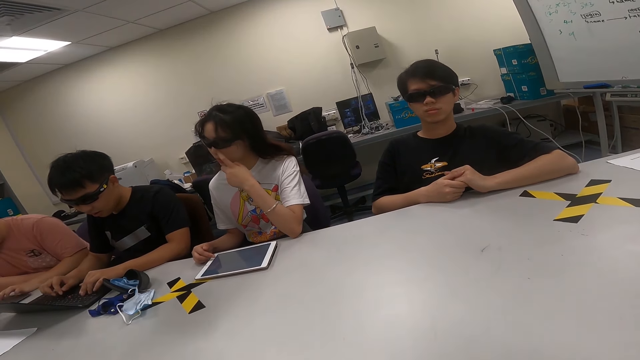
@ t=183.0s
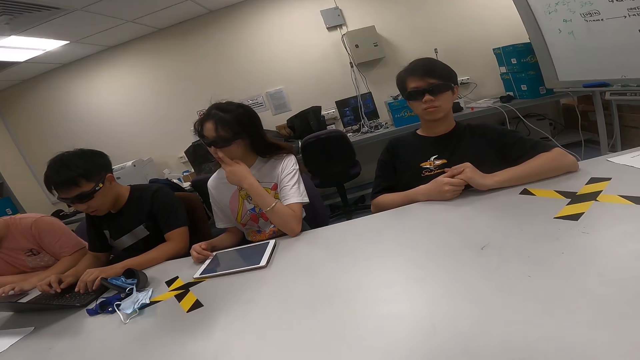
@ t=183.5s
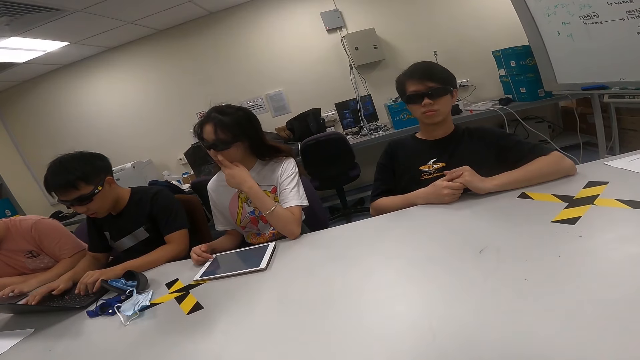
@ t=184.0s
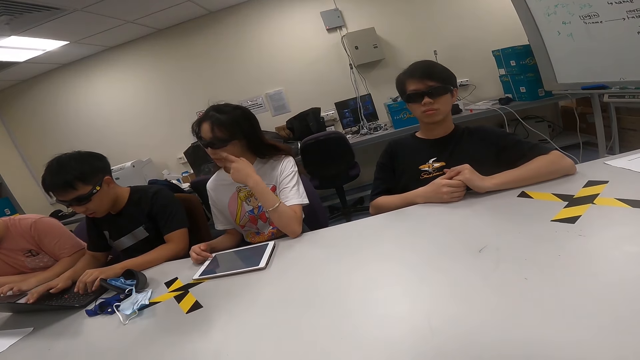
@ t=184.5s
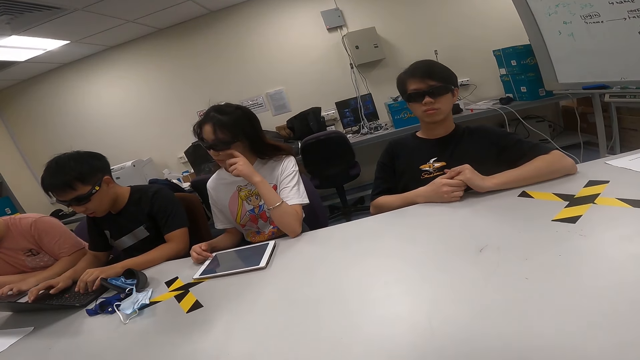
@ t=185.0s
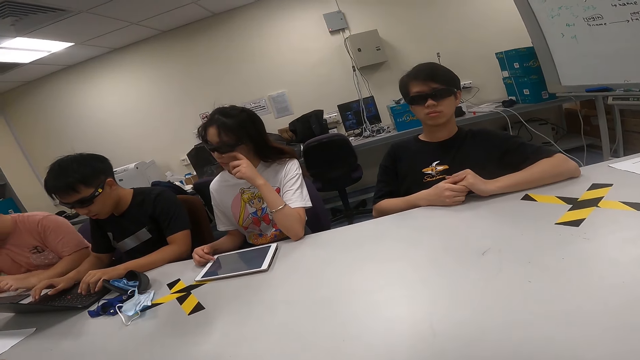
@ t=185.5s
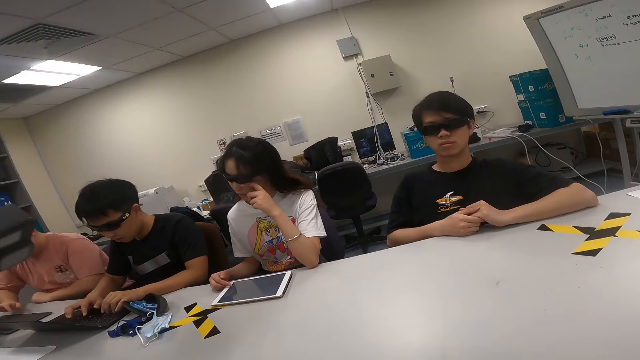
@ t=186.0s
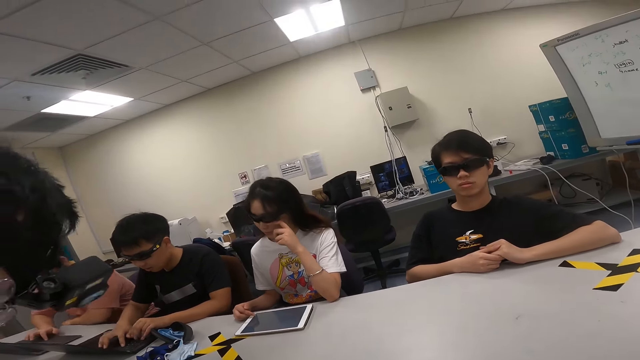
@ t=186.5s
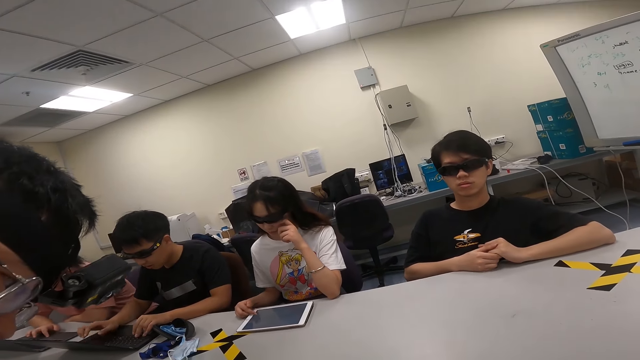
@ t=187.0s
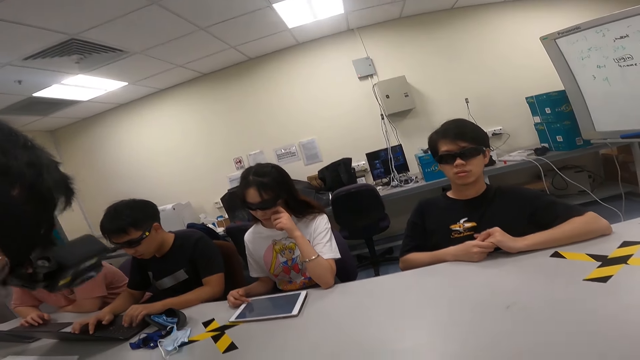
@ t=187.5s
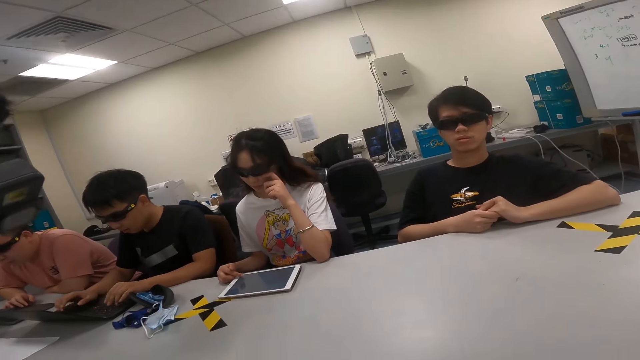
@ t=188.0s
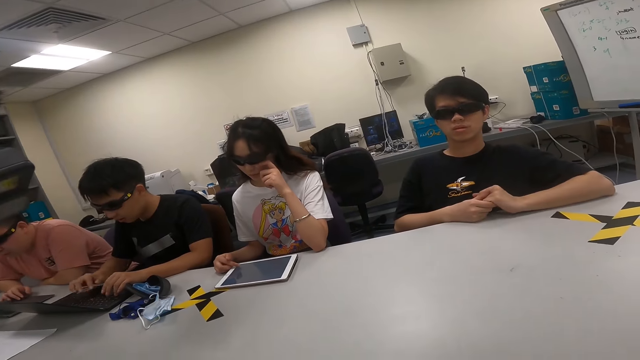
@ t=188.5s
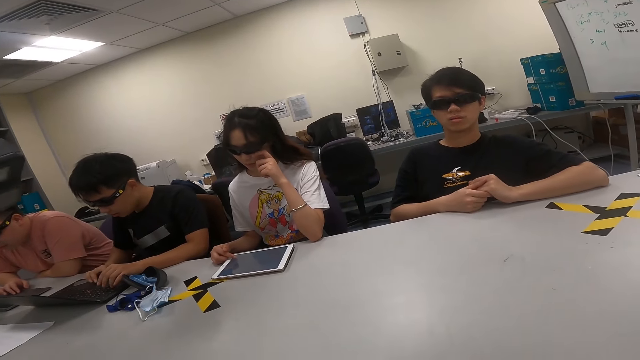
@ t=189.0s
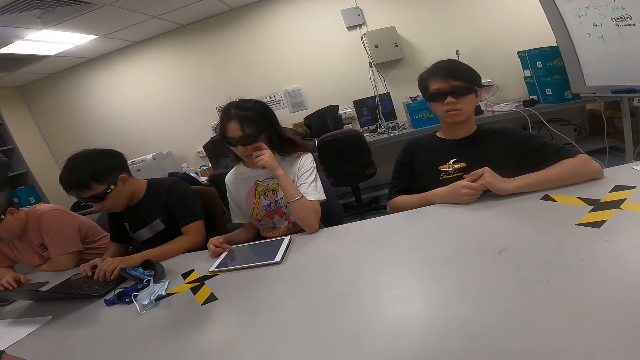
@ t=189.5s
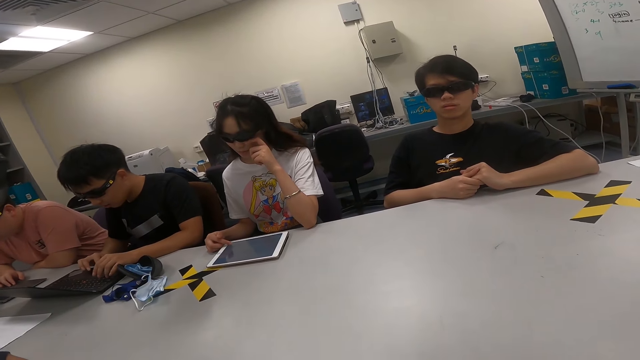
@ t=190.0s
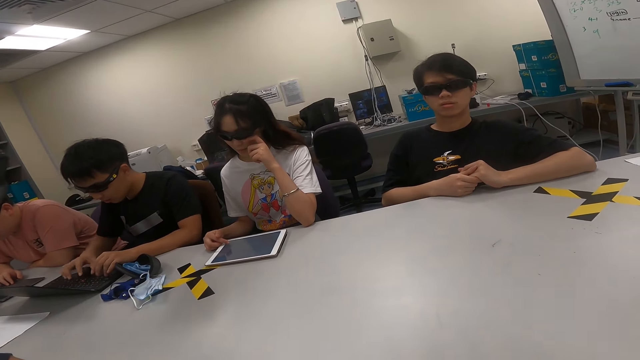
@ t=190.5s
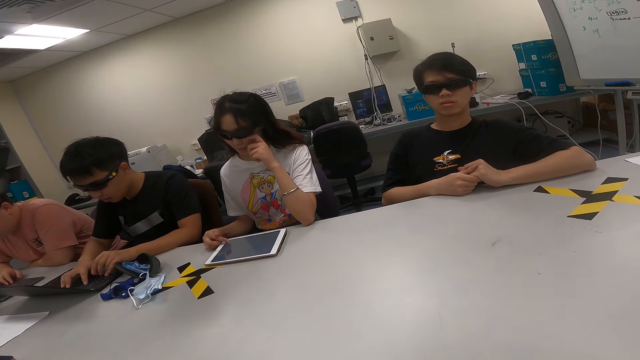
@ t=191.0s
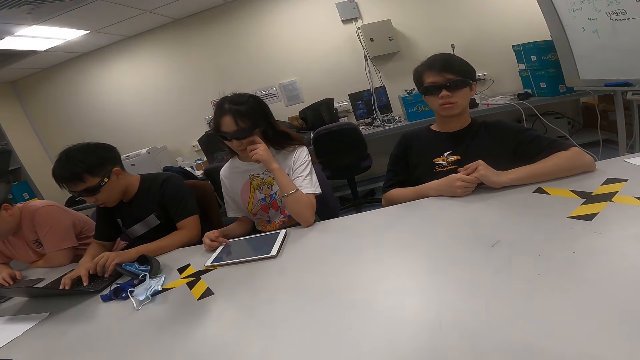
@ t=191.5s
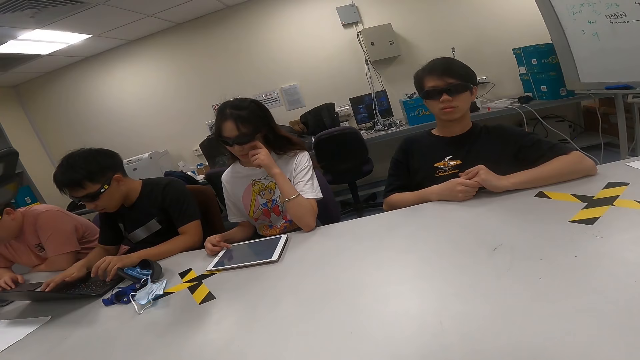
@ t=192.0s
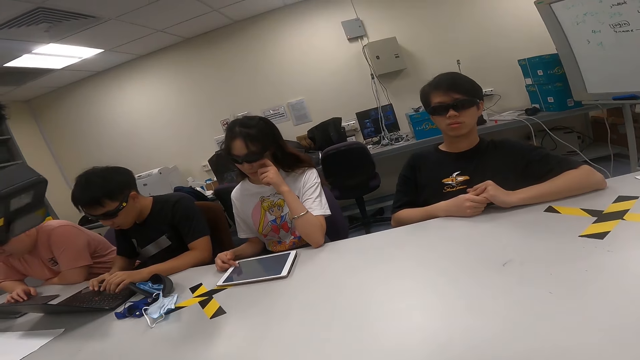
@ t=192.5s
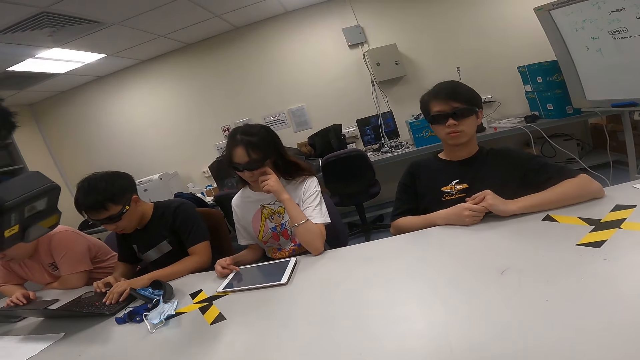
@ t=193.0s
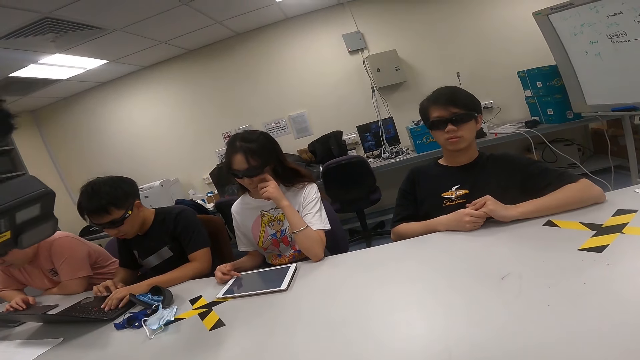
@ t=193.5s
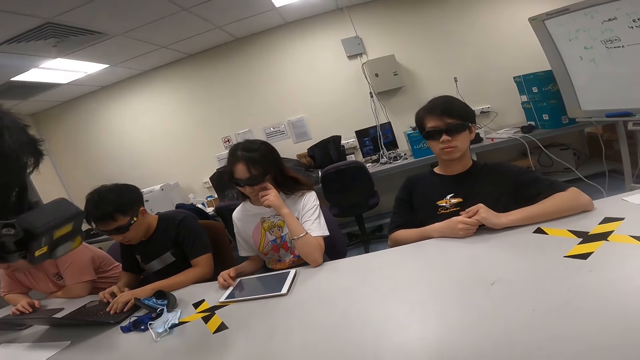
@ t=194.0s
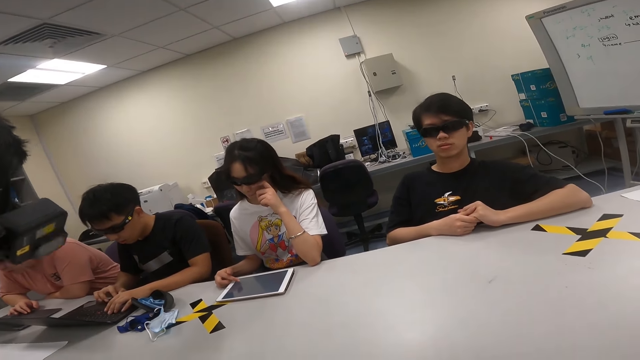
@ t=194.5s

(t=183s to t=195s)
A person is typing.

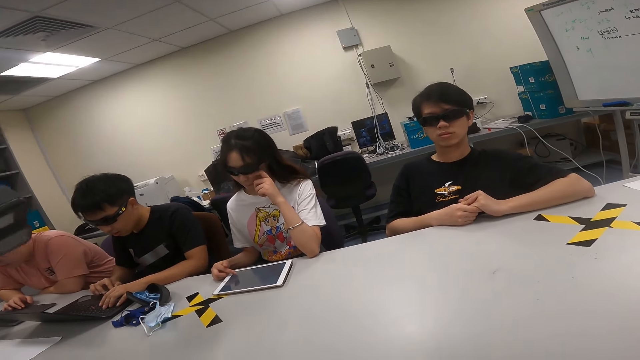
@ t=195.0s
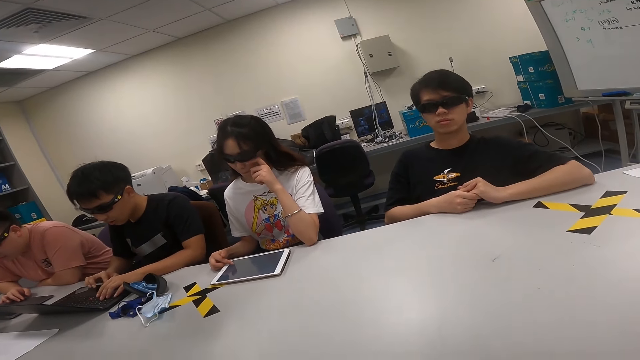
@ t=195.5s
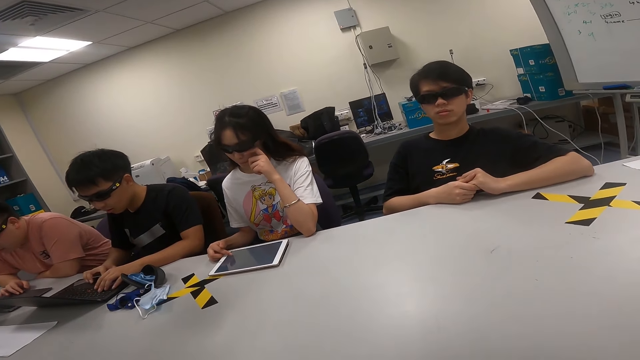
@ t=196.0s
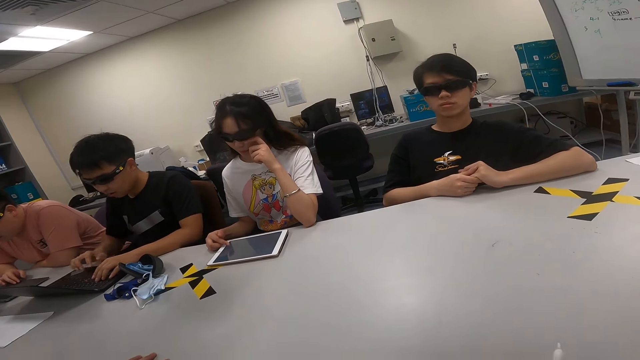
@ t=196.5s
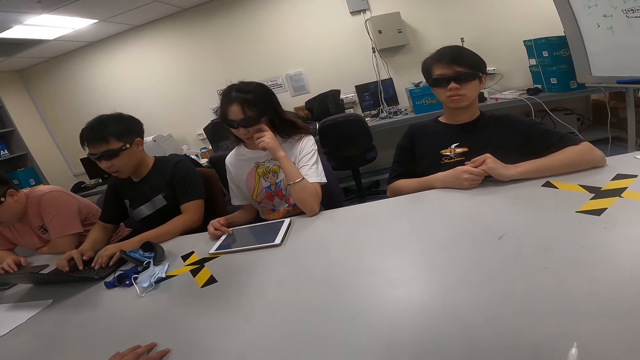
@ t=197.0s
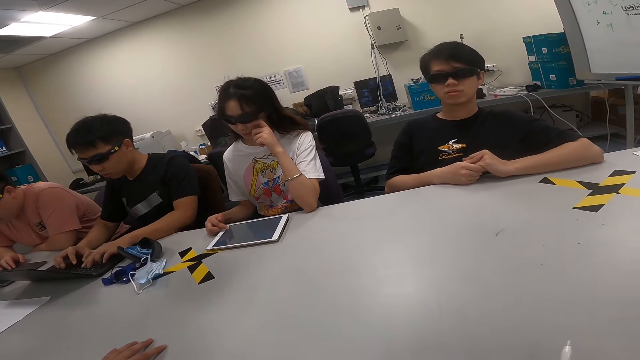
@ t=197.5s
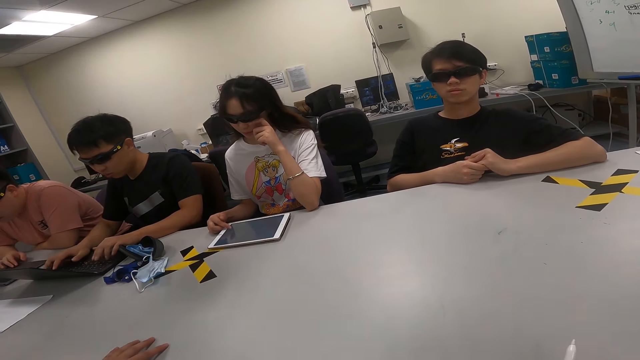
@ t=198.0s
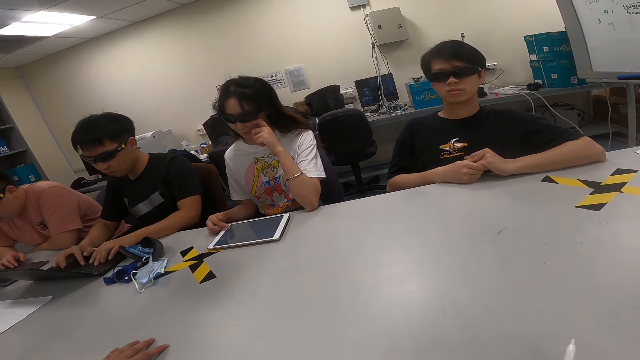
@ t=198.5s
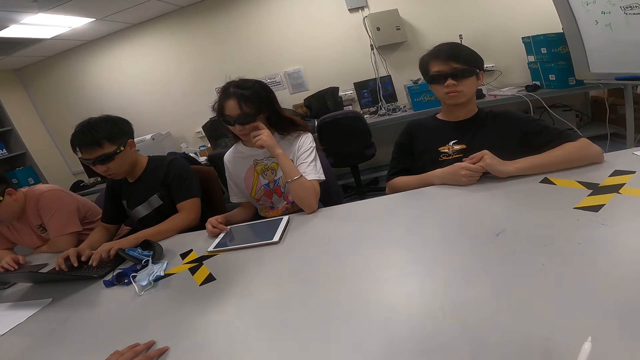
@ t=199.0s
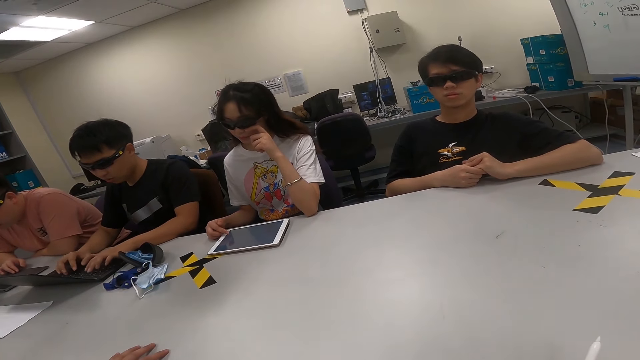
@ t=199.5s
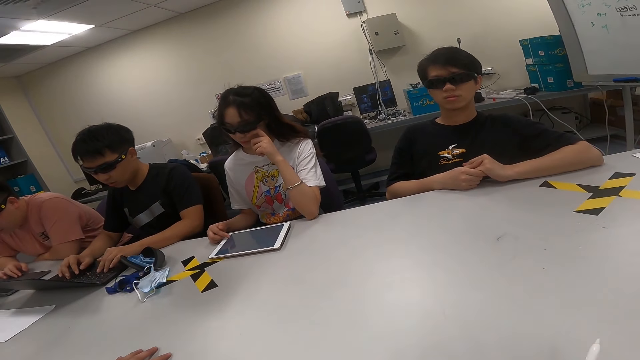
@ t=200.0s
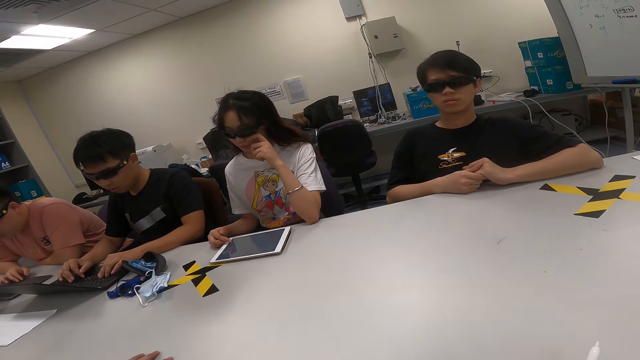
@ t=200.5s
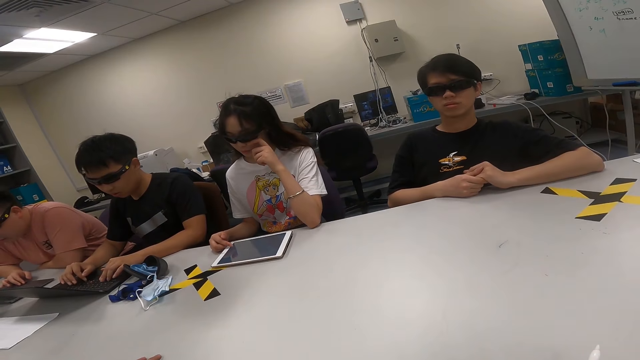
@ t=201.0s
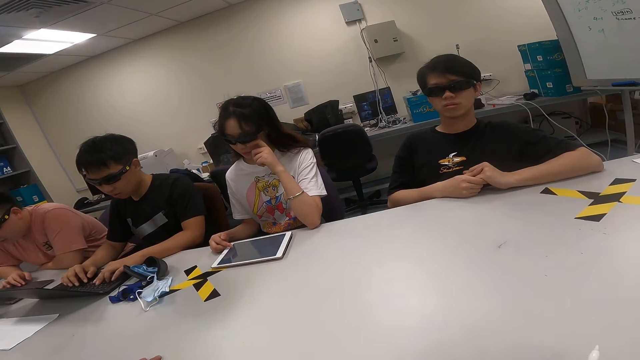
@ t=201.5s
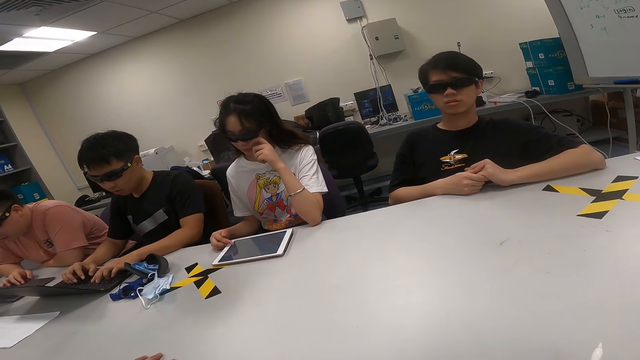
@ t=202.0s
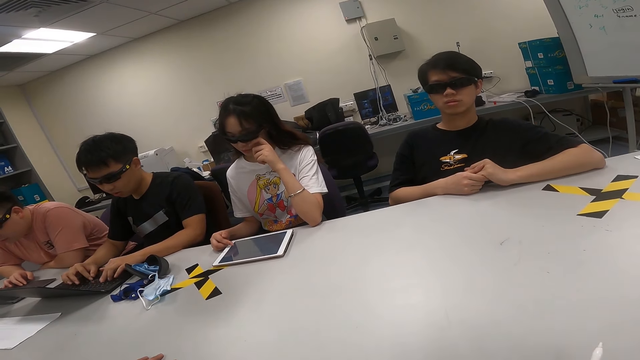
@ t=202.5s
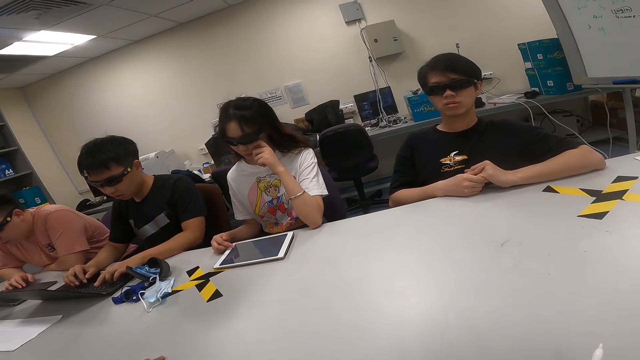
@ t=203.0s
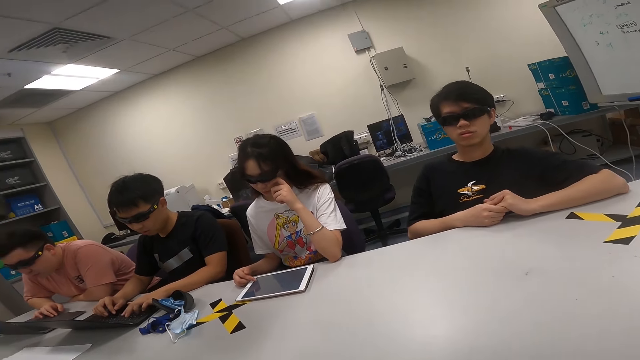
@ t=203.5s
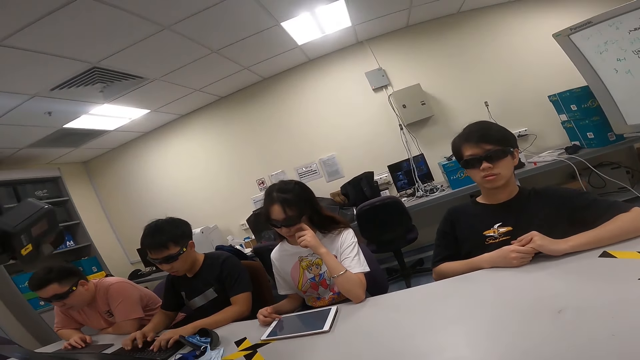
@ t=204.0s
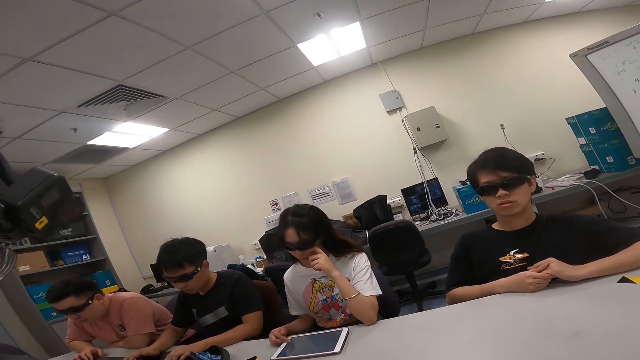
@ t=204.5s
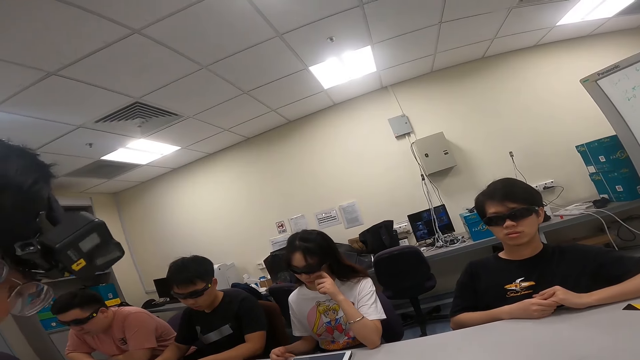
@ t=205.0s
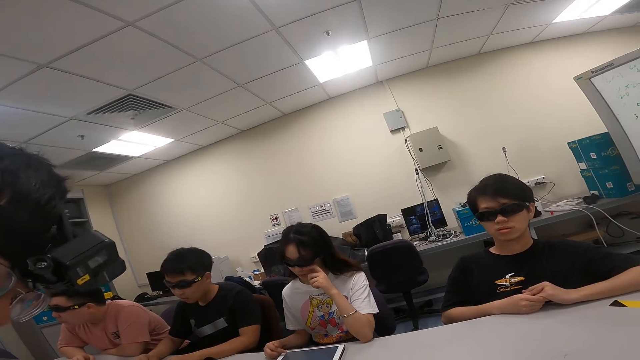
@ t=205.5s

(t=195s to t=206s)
The camera wearer is talking.
